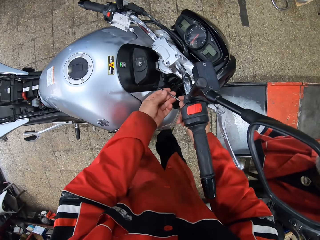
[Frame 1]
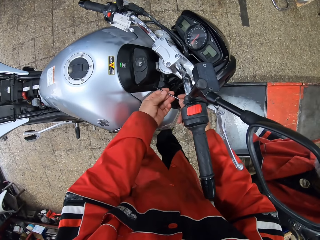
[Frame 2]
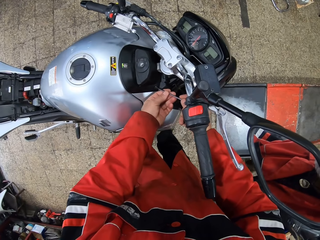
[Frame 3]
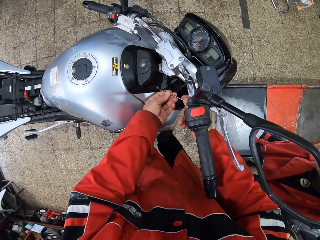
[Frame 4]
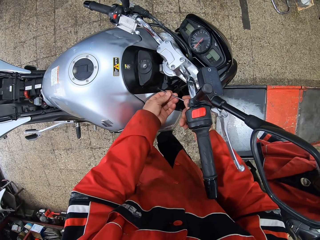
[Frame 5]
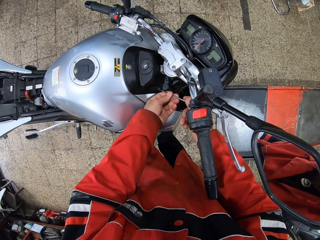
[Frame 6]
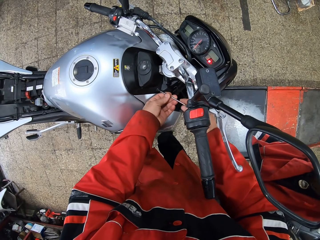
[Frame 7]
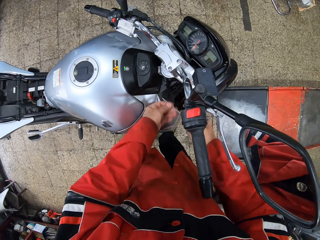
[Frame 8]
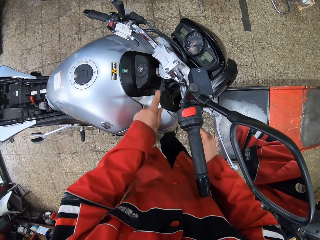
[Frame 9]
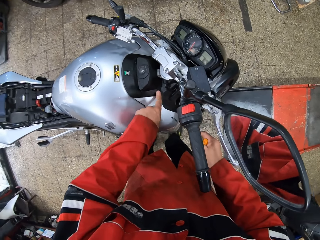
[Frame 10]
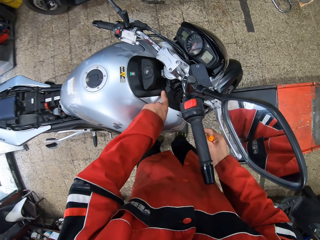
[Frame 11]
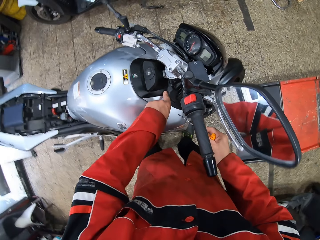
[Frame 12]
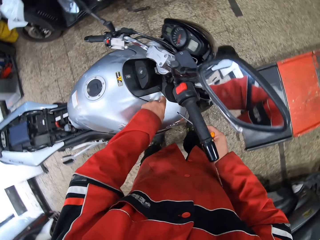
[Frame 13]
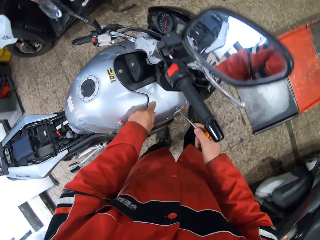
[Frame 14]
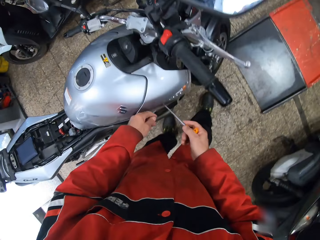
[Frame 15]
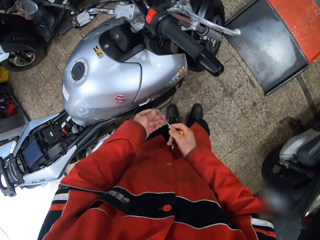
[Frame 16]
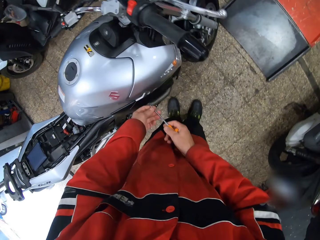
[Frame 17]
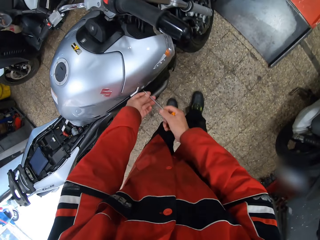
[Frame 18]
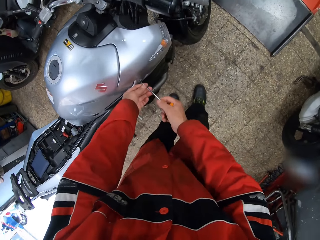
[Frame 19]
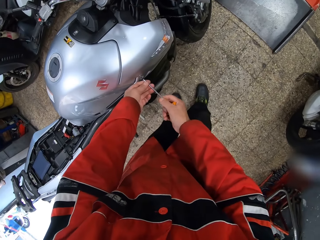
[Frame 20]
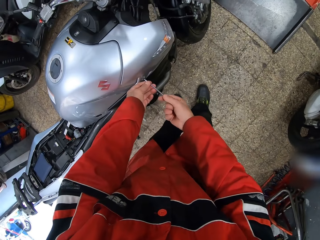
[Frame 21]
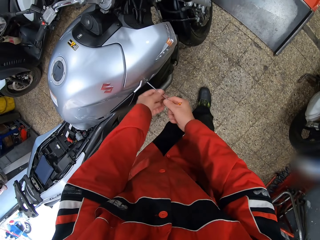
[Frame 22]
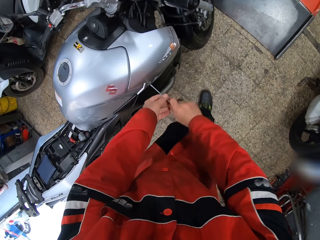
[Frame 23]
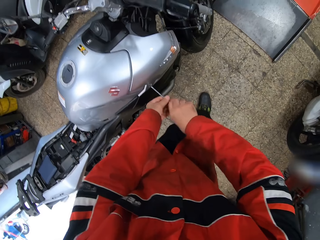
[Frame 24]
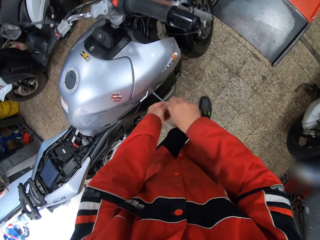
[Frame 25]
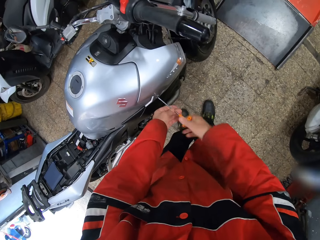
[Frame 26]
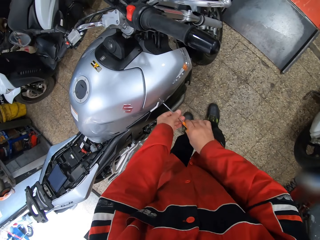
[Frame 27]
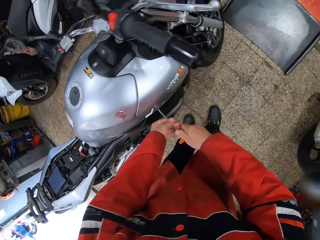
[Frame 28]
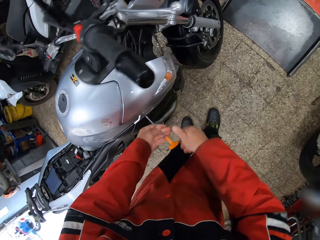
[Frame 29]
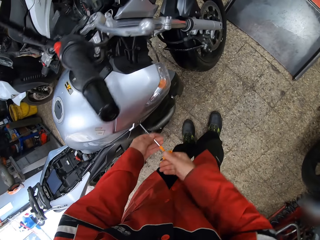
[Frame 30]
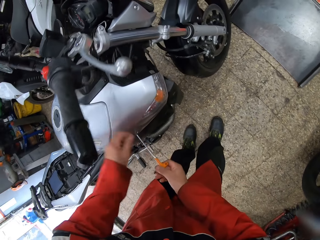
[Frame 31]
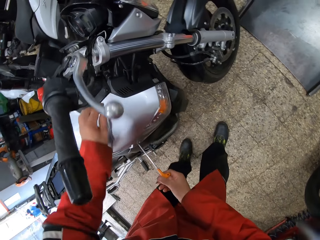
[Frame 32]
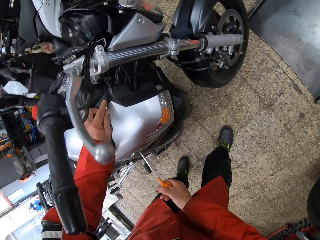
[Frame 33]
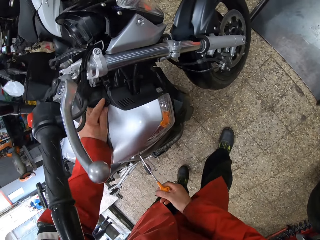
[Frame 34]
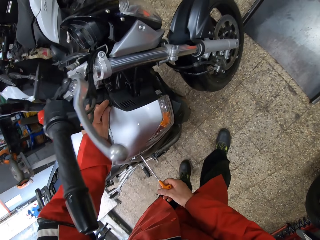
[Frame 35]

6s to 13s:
The camera wearer unscrews a bolt around the motorcycle ignition area with the orange screwdriver with both hands. He removes the orange screwdriver from the bolt on the motorcycle. He touches the screw on the motorcycle with his left hand. He removes his left hand from the screw on the motorcycle. He places the orange screwdriver on a screw in the motorcycle gas tank with both hands. He unscrews the screw on the motorcycle gas tank with both hands. He places his left hand on the screw around the motorcycle ignition area.

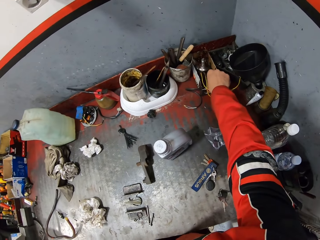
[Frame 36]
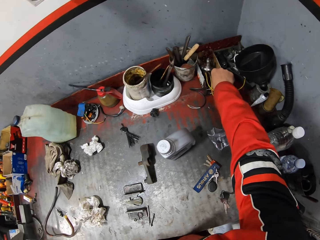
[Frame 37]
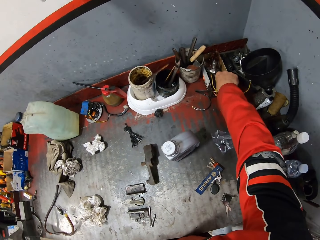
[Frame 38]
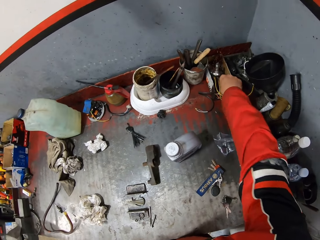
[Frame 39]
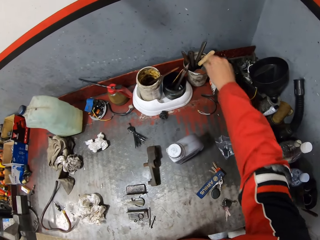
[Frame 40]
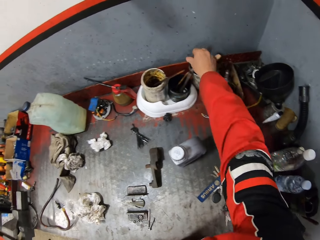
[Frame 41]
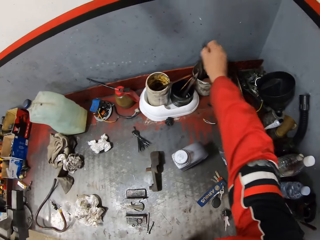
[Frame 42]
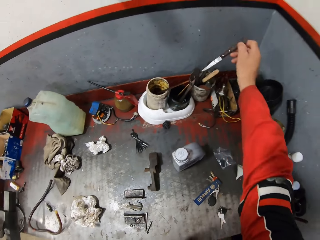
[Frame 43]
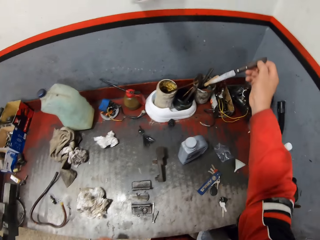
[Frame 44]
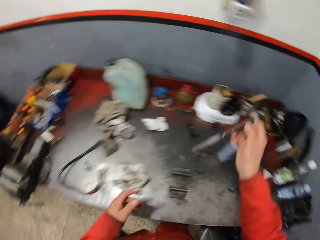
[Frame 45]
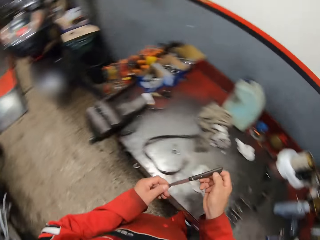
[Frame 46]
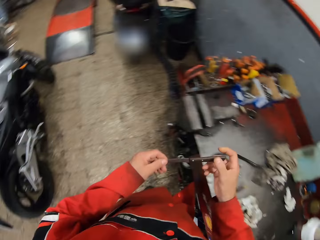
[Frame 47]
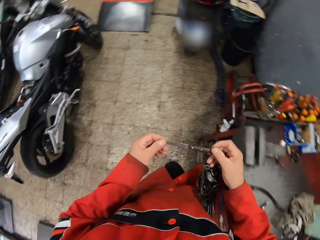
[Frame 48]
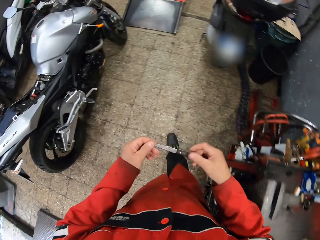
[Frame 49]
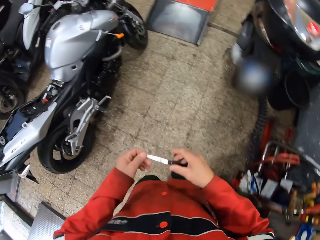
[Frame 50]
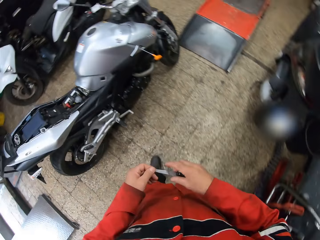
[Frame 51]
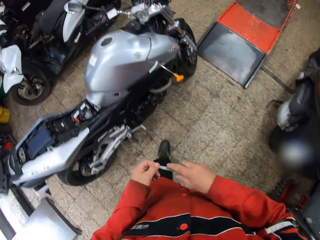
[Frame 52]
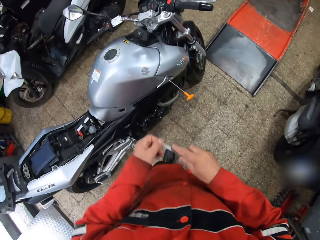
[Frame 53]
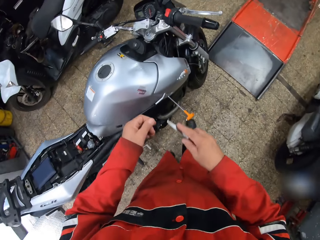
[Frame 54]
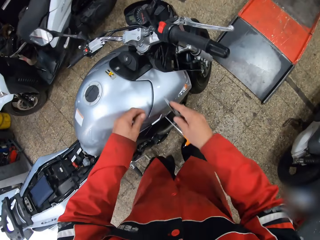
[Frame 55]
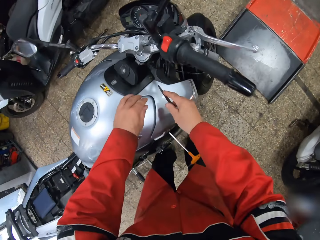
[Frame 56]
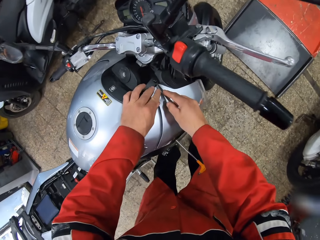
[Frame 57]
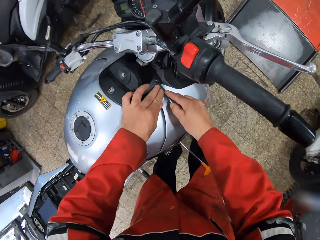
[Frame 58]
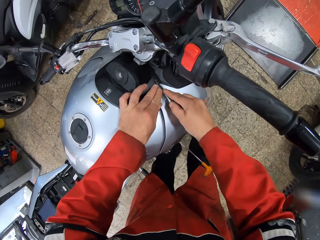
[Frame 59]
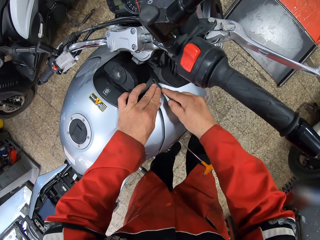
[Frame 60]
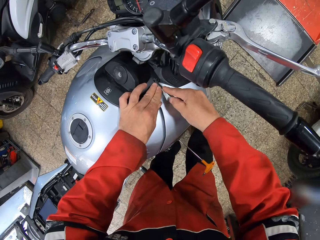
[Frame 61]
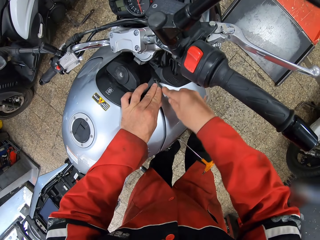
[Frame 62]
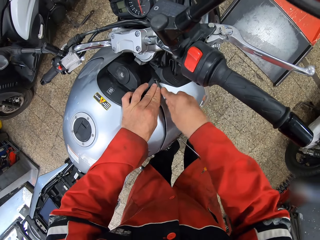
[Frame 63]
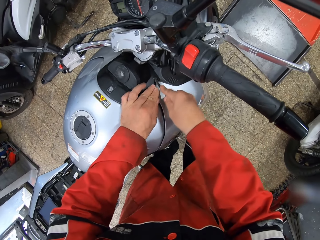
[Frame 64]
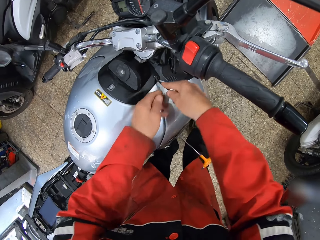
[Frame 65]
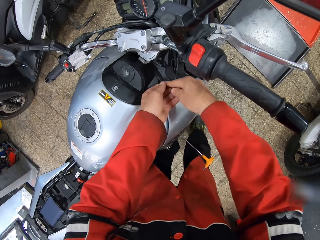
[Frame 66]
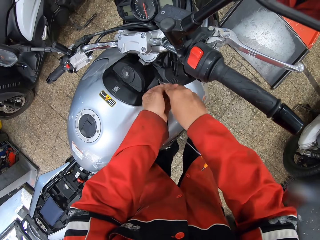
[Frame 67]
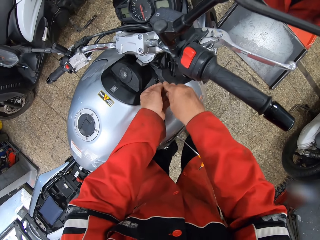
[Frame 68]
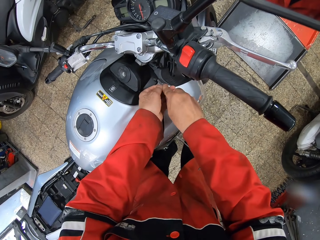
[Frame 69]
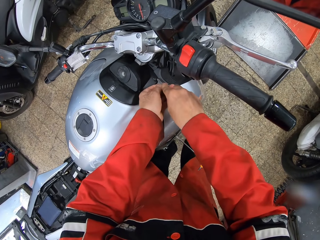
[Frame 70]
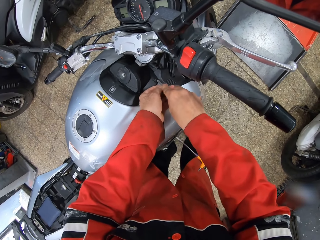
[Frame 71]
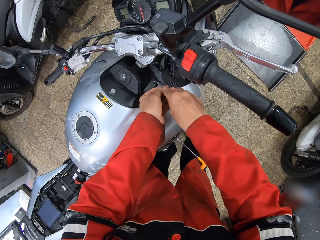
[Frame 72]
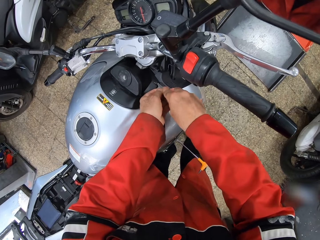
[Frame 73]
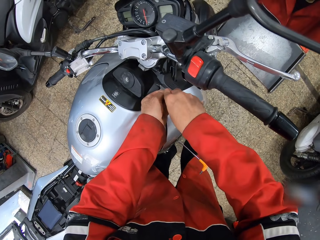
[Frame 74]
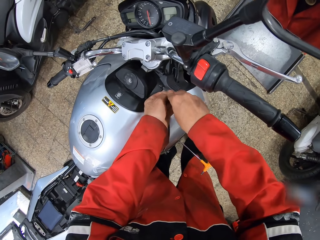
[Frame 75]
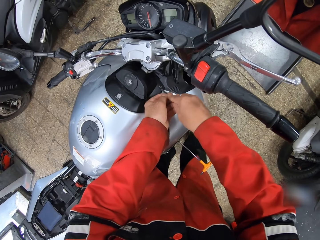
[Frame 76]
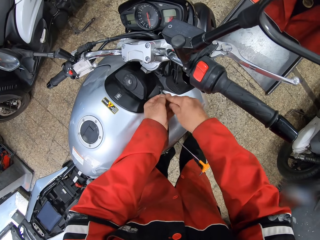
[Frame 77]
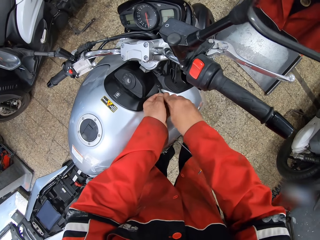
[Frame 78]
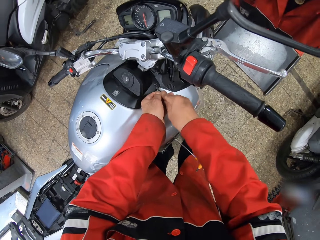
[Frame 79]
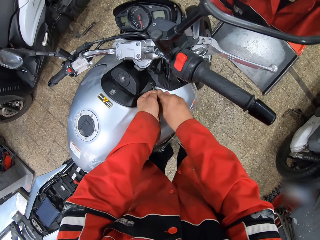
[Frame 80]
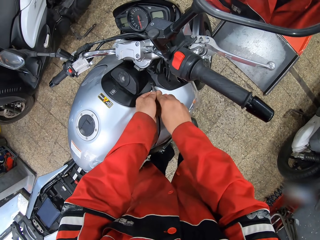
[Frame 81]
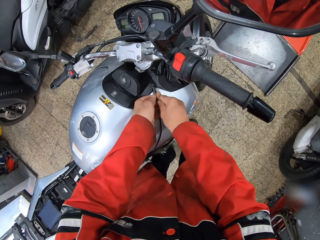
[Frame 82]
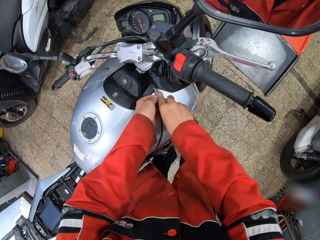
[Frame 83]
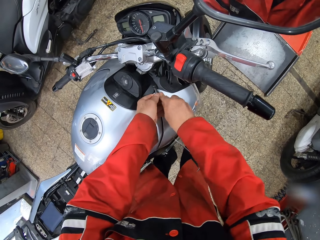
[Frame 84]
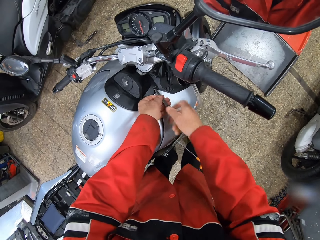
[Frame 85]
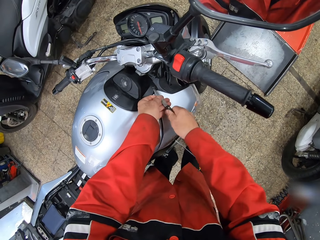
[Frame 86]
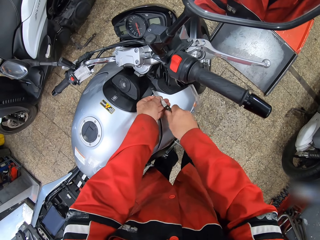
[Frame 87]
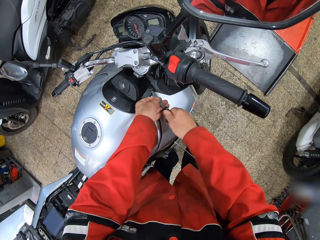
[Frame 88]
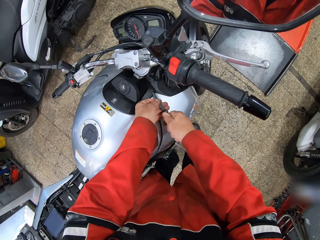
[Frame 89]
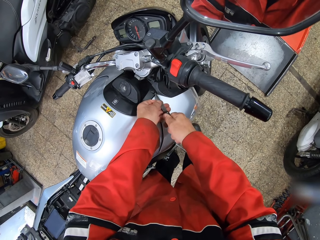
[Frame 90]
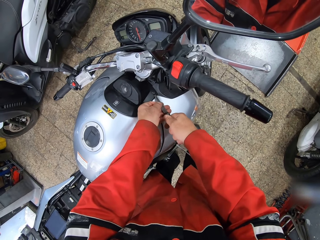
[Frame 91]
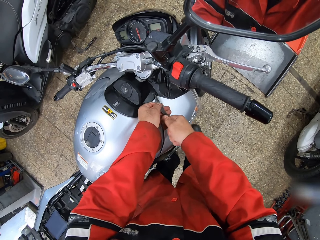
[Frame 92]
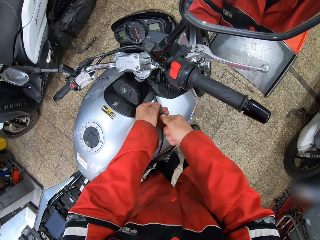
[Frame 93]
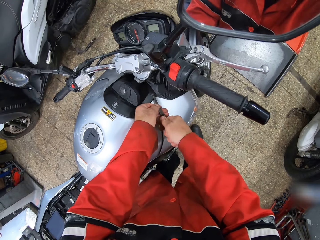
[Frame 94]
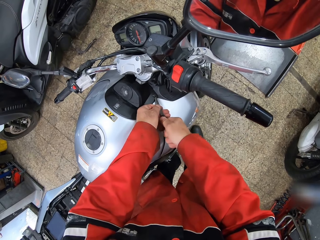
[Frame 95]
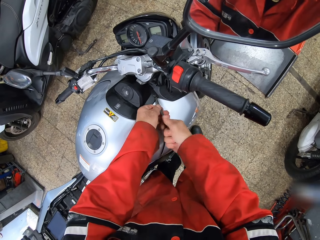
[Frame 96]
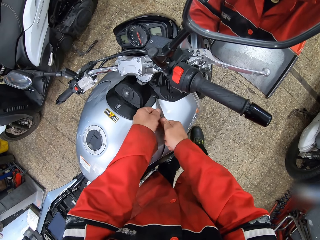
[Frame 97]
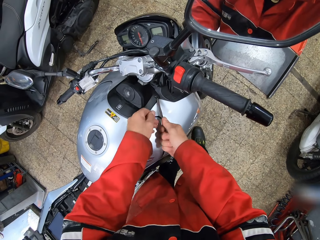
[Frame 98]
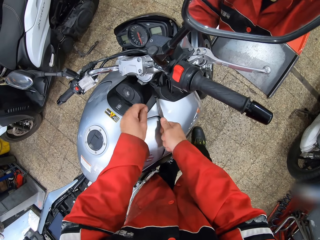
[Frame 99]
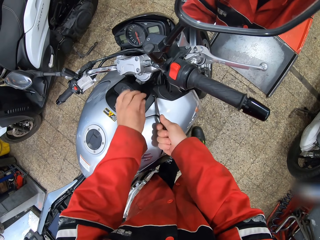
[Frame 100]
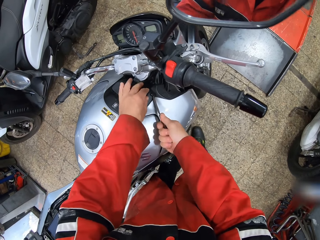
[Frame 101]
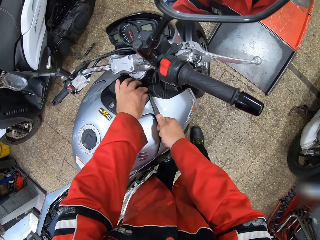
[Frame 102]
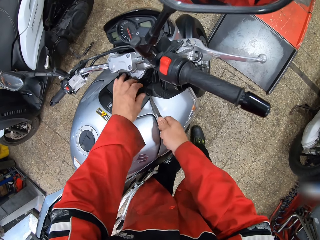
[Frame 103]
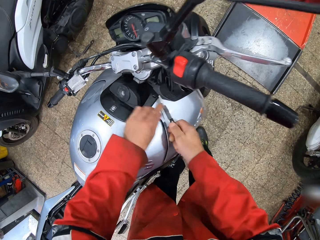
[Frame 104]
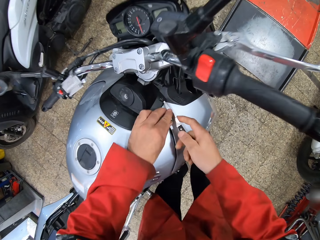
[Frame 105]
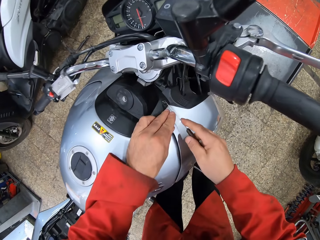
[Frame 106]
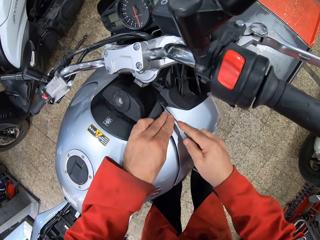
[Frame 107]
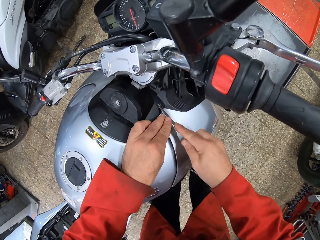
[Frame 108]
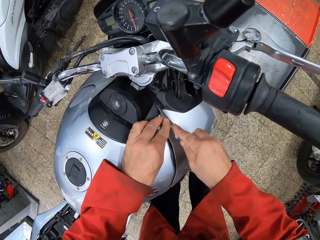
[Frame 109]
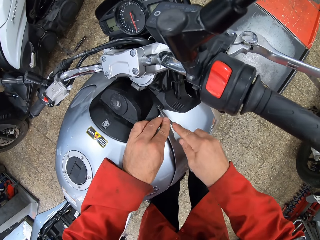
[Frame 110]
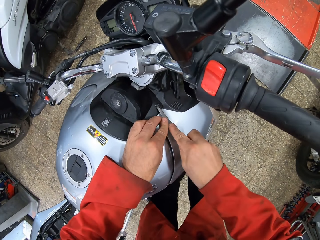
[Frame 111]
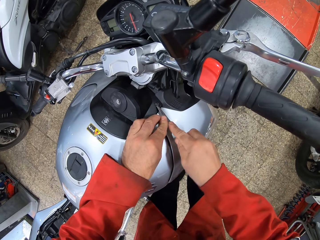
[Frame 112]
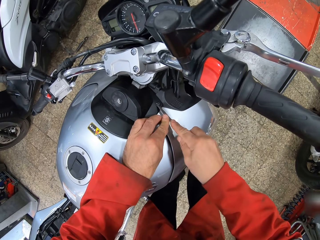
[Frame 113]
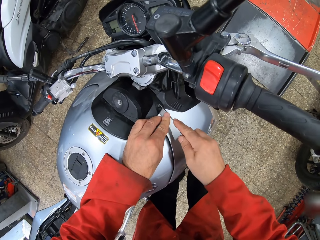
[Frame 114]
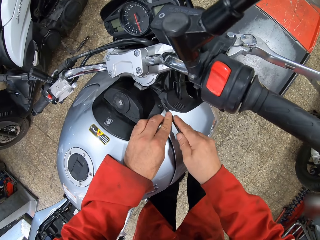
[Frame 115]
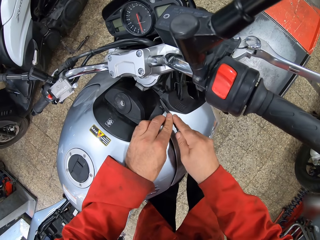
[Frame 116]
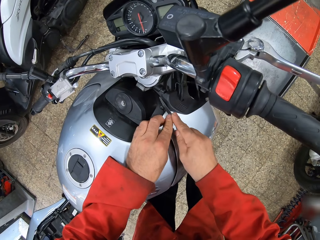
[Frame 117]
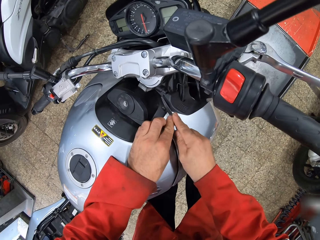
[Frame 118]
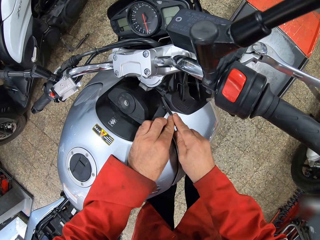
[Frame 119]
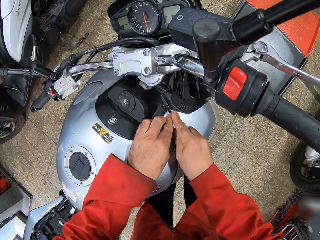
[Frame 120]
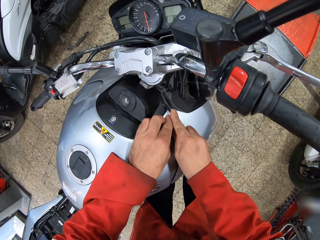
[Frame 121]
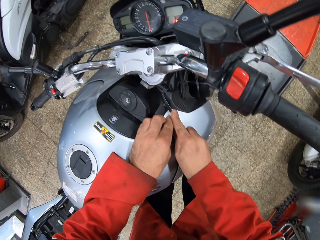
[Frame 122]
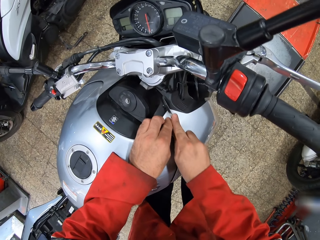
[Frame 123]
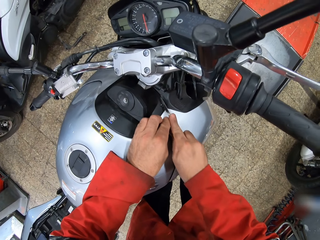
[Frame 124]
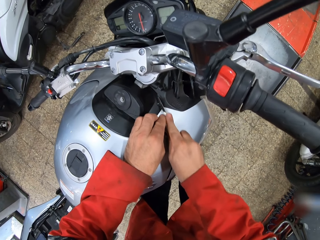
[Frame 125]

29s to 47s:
The camera wearer picks up a knife from the workshop table. He walks towards the motorcycle. He places the knife in the screw around the motorcycle ignition area. He loosens the screw around the motorcycle ignition area with the knife. He removes the screw. He cuts into the screw around the motorcycle ignition area with the knife.
